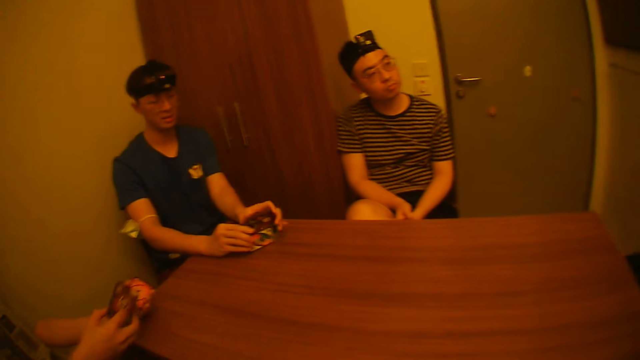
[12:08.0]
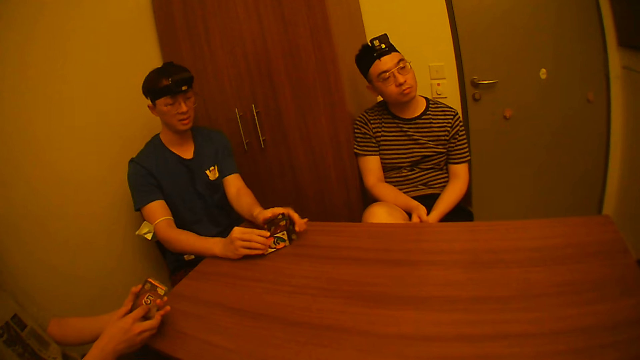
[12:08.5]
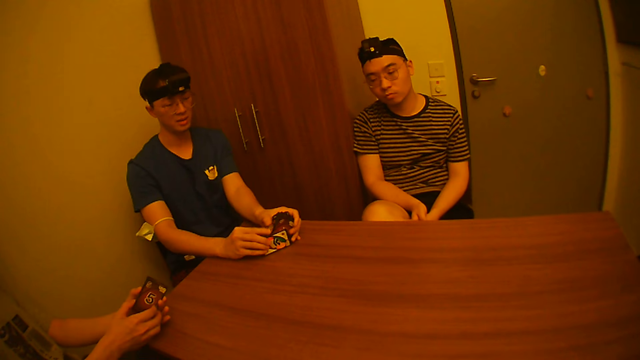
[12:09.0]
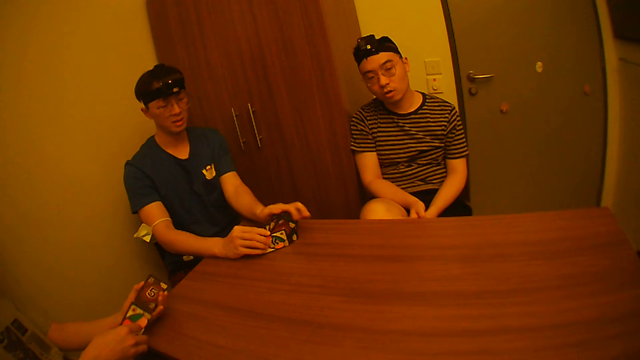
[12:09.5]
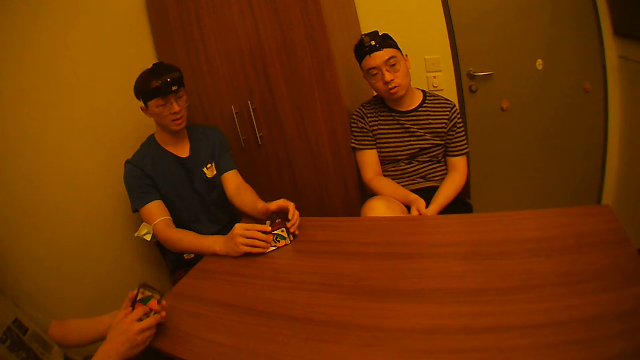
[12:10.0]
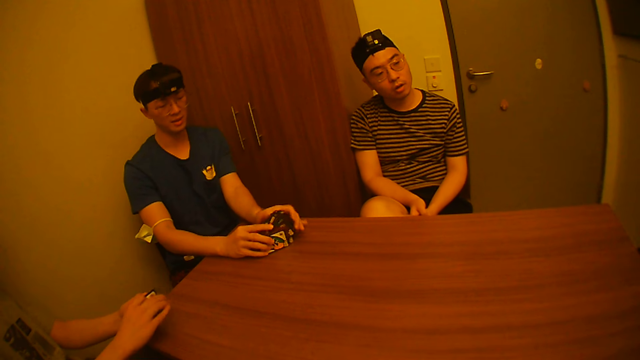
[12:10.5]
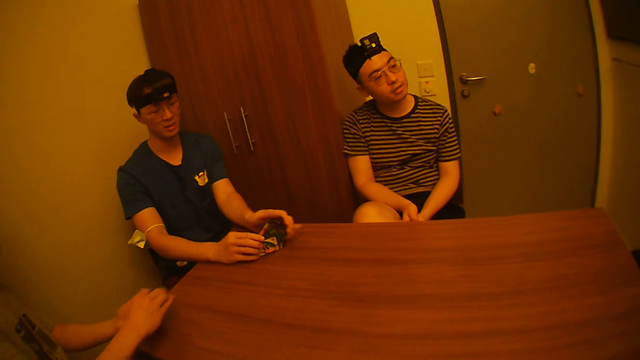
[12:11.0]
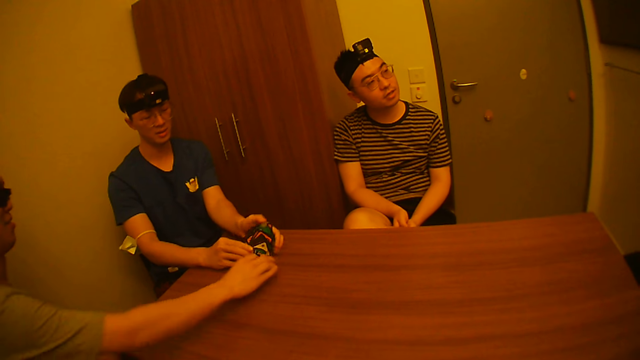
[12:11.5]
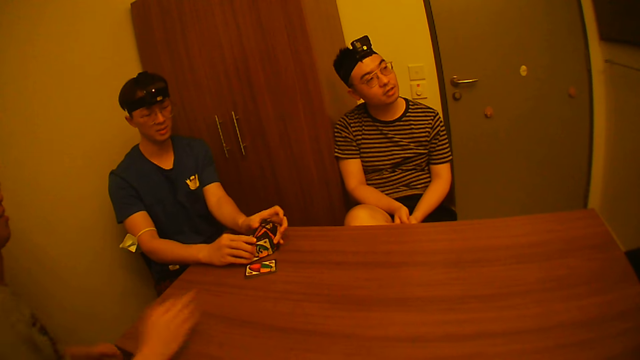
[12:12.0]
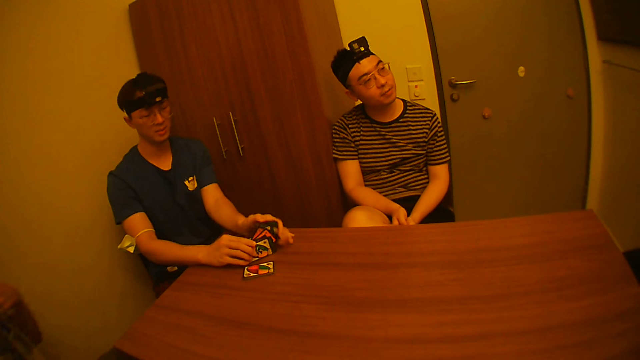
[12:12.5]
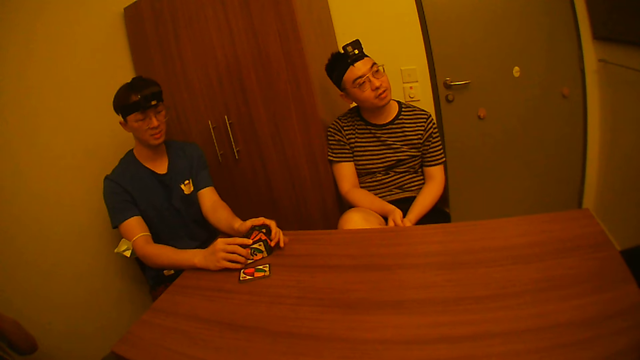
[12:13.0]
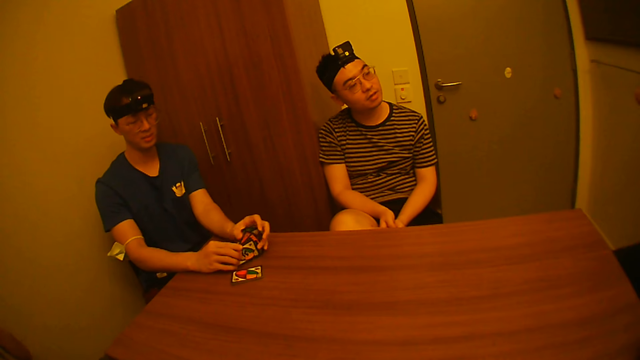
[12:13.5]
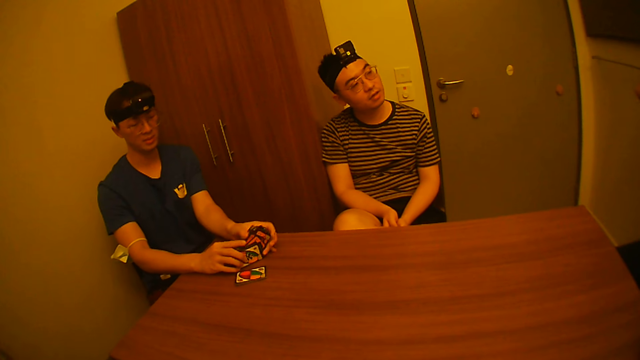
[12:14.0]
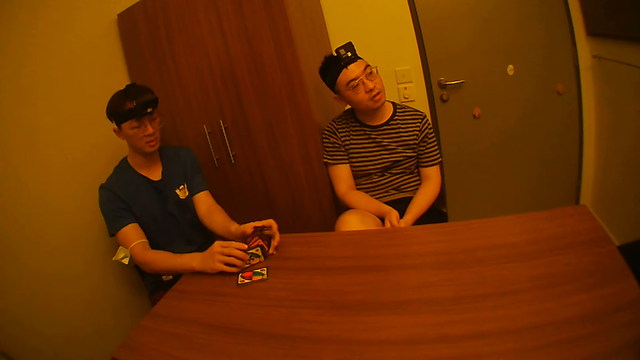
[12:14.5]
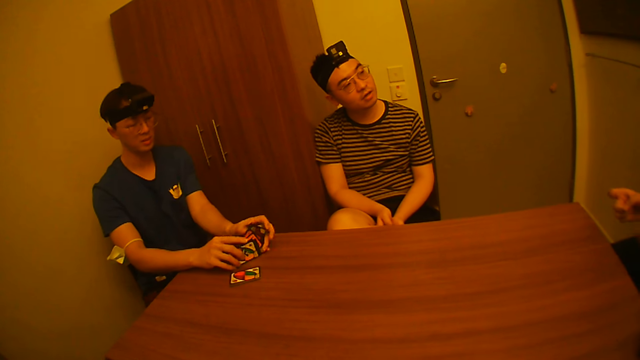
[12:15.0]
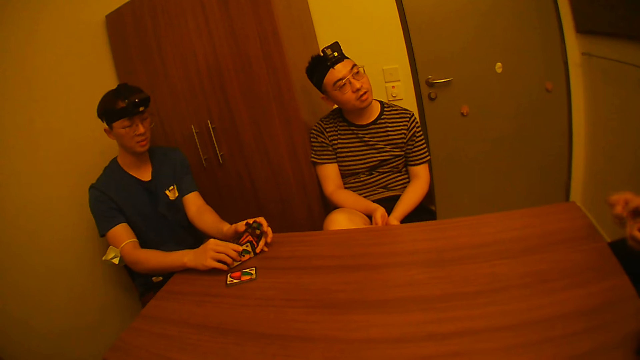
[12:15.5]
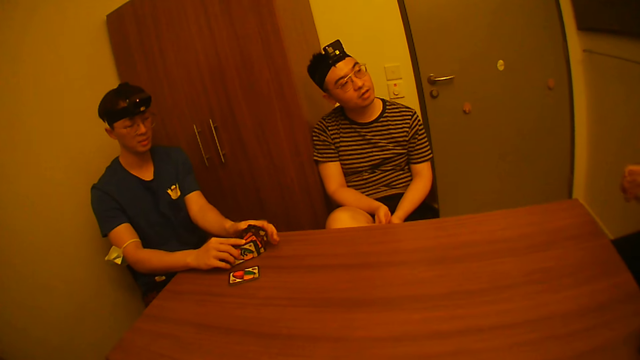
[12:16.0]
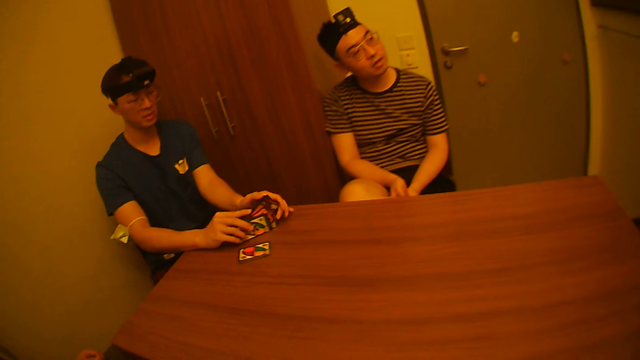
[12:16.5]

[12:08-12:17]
The man shuffles the cards with both hands. The man holds the cards with his right hand and drops the cards on the table with his right hand.

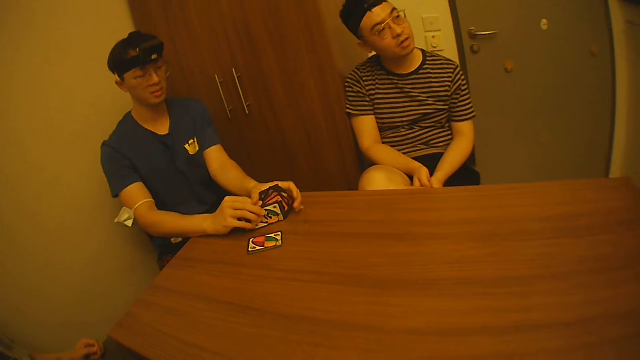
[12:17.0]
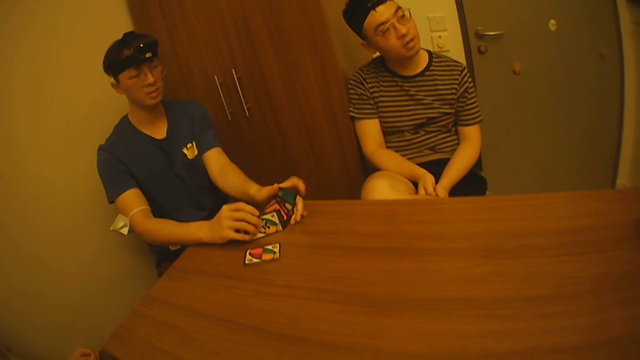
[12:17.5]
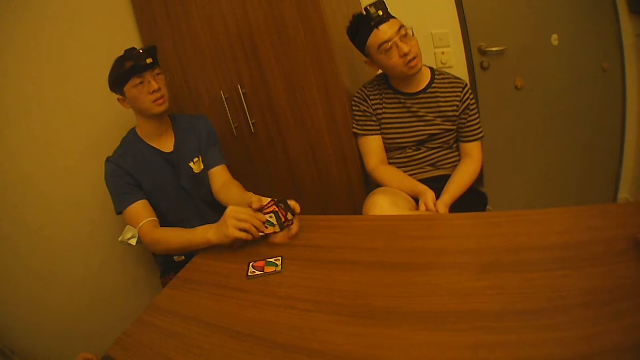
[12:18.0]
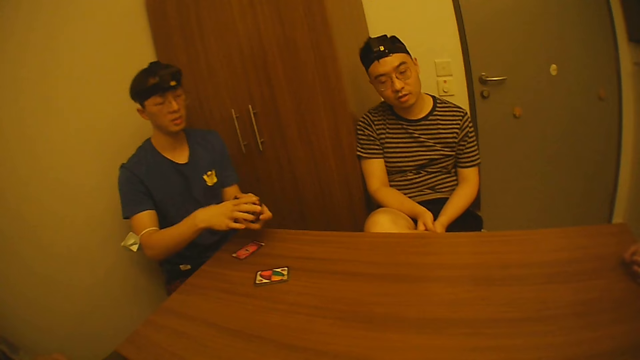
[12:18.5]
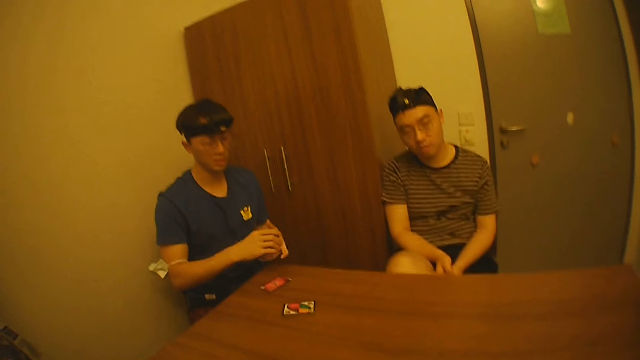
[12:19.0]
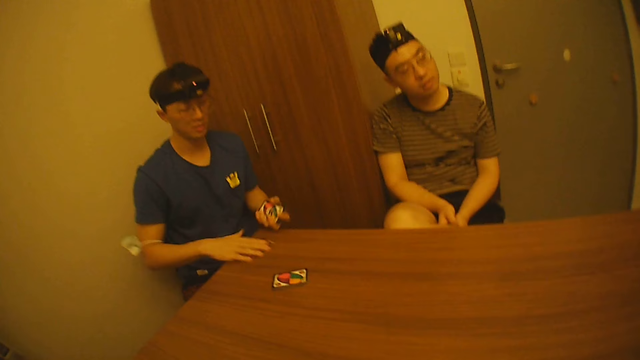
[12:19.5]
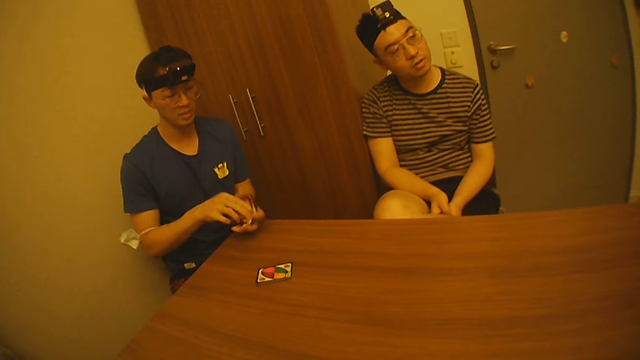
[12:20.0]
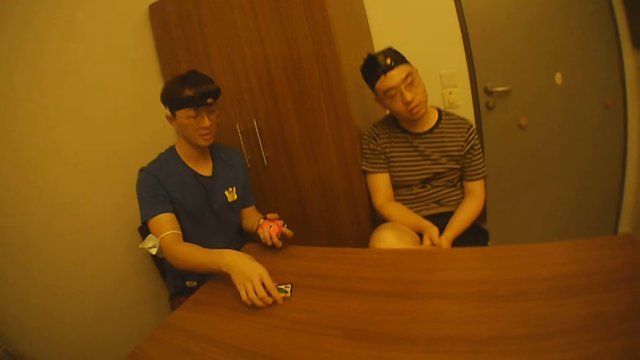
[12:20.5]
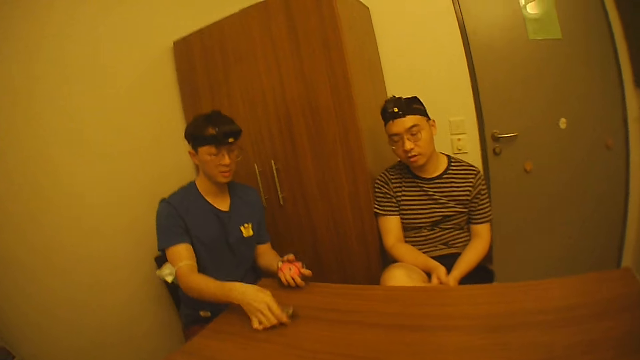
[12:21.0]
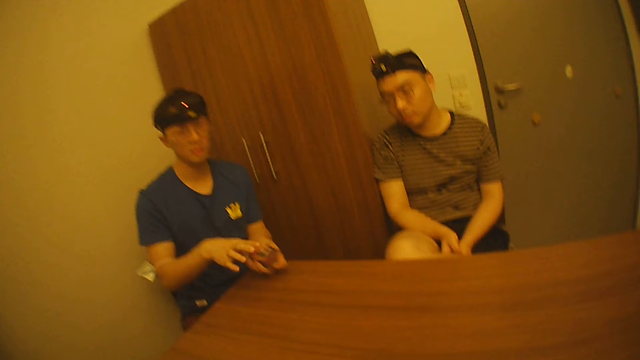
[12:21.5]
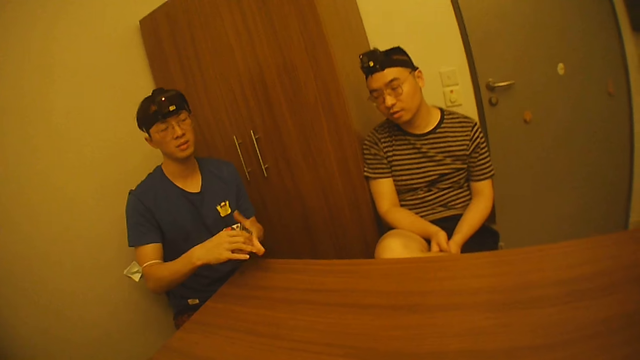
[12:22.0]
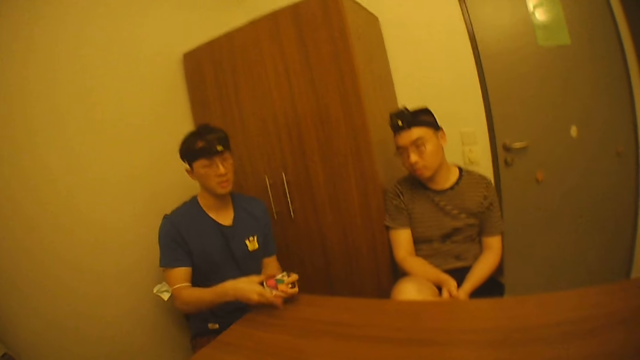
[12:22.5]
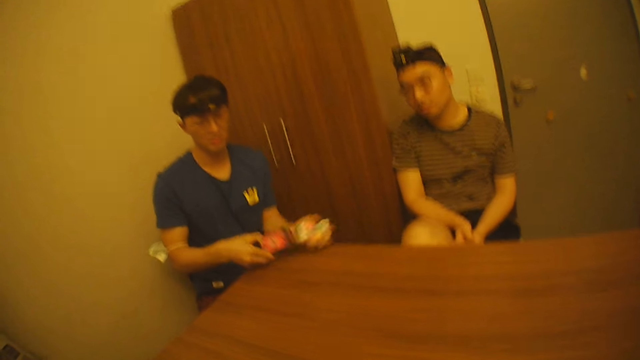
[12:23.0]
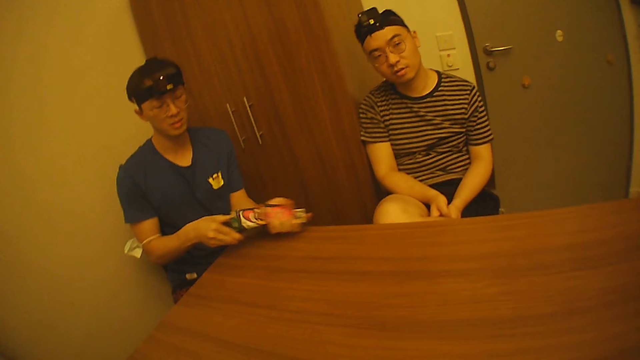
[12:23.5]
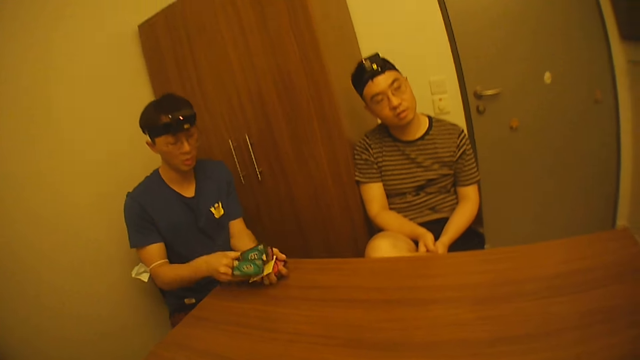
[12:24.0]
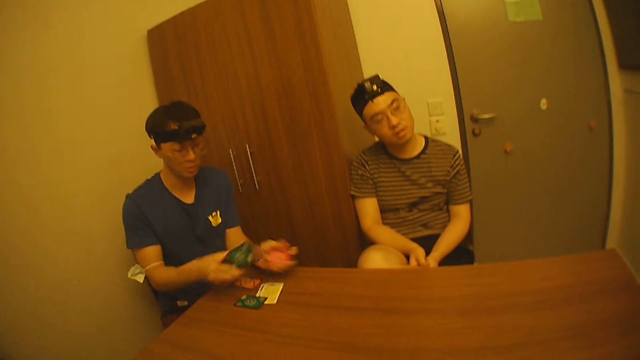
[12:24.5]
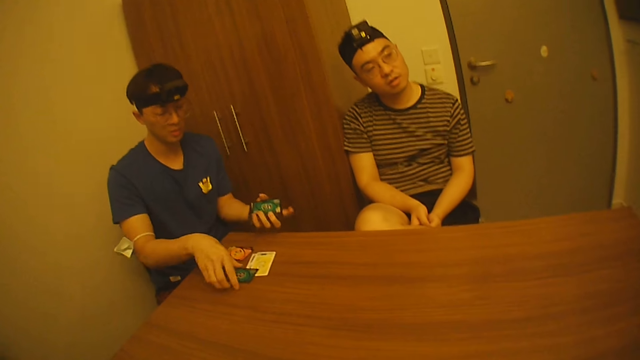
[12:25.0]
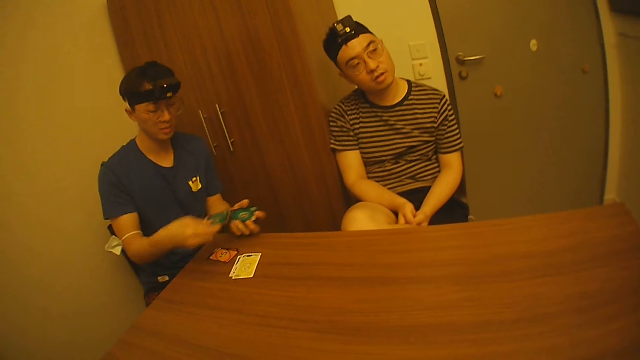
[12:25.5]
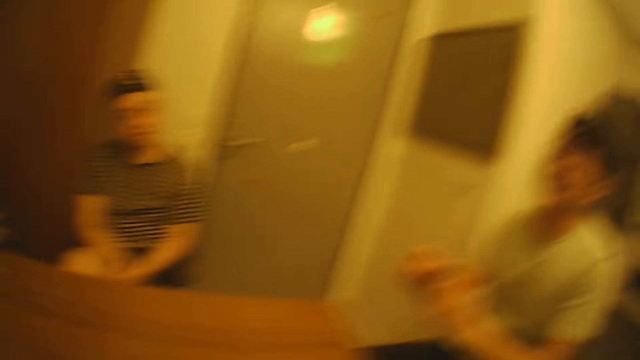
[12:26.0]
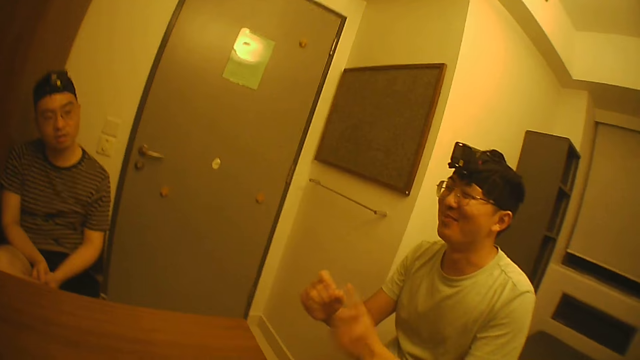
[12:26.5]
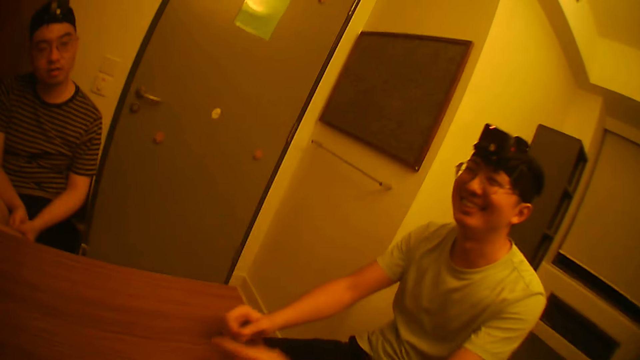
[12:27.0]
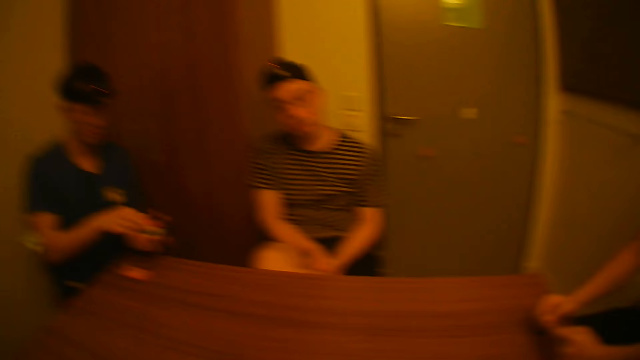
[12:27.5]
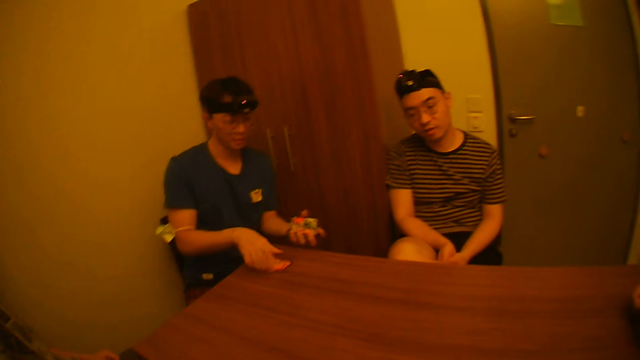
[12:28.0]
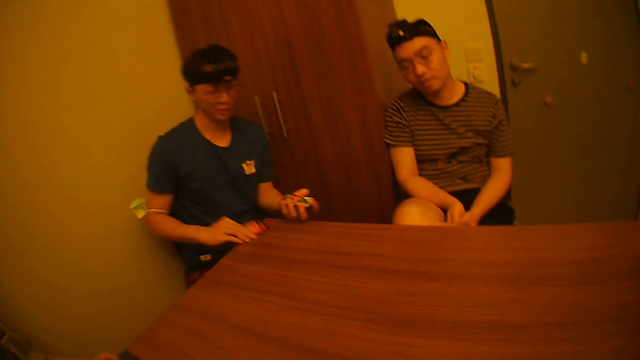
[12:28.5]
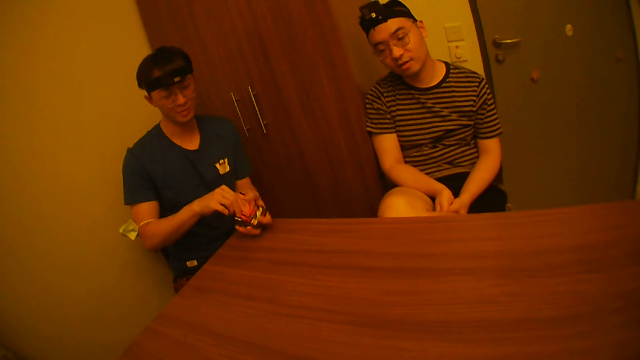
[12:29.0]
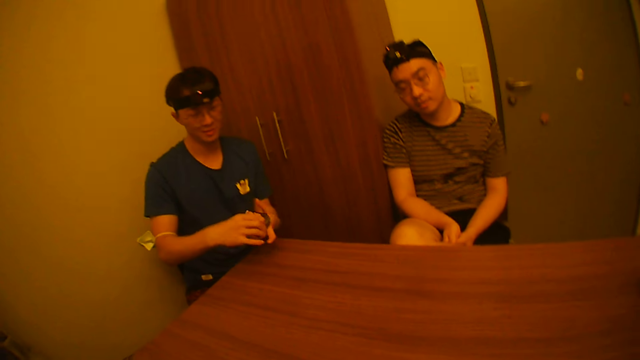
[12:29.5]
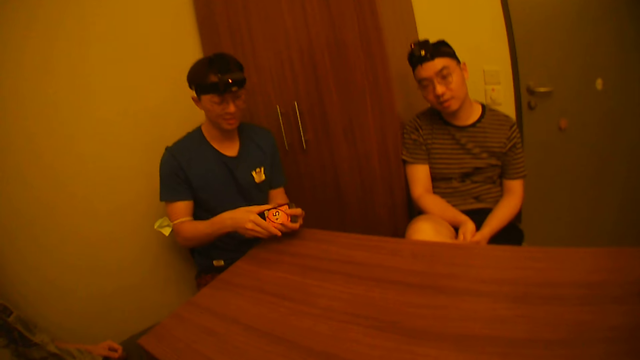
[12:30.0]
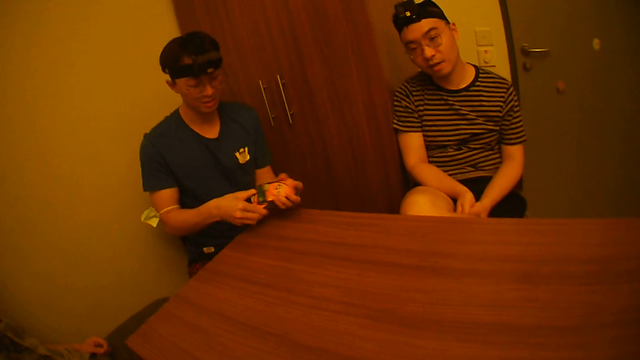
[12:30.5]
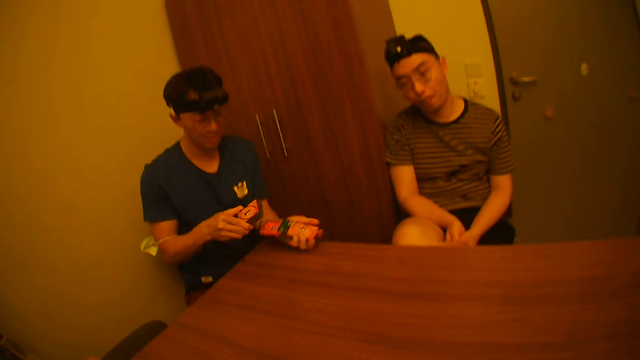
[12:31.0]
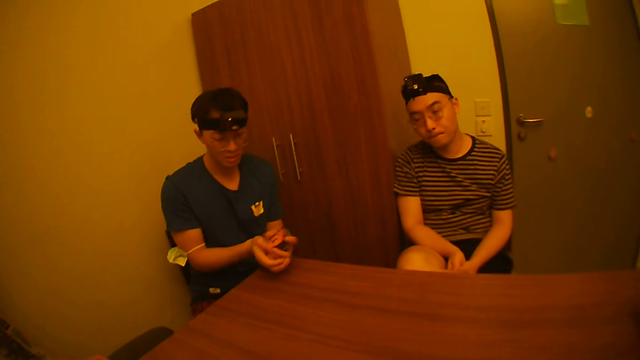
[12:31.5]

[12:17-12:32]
The man lifts the cards from the table with both hands. The man holds the cards with his left hand, picks the card from the table with his right hand, and passes the card to his left hand with his right hand. The man picks the cards from the table with his right hand and passes the cards to his left hand with his right hand. The man holds the cards with both hands and shuffles the cards with both hands. The man holds the cards with his left hand, picks the cards from the table with his right hand, and passes the cards to his left hand with his right hand. The man picks the cards from the table with his right hand and passes the cards to his left hand with his right hand. The man holds the cards with both hands and shuffles the cards with both hands.
